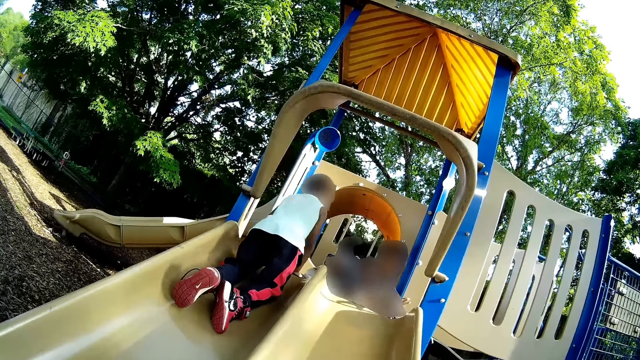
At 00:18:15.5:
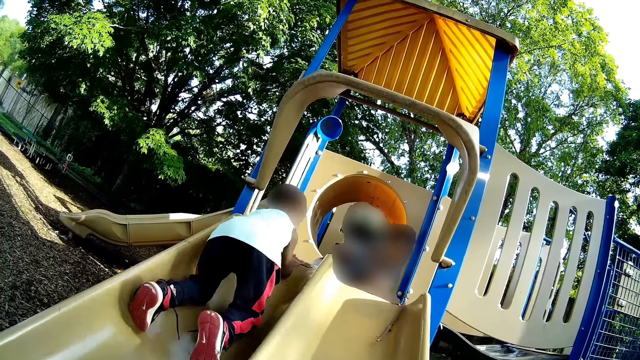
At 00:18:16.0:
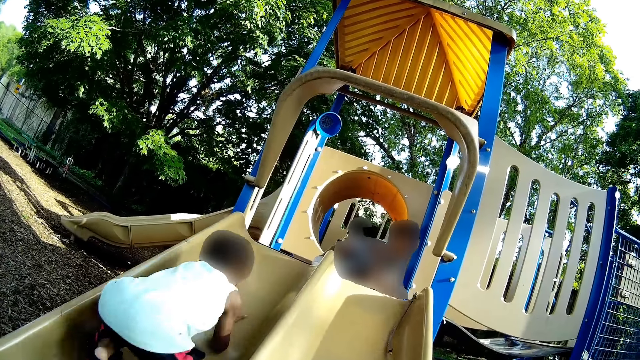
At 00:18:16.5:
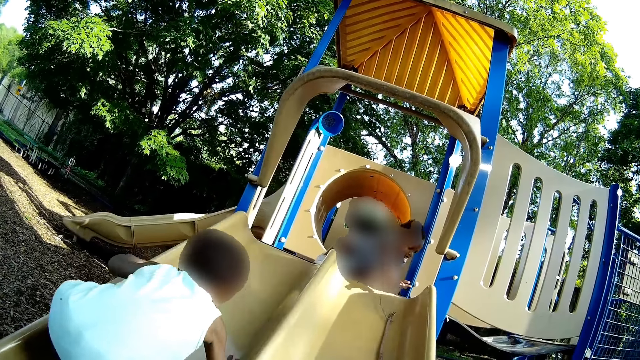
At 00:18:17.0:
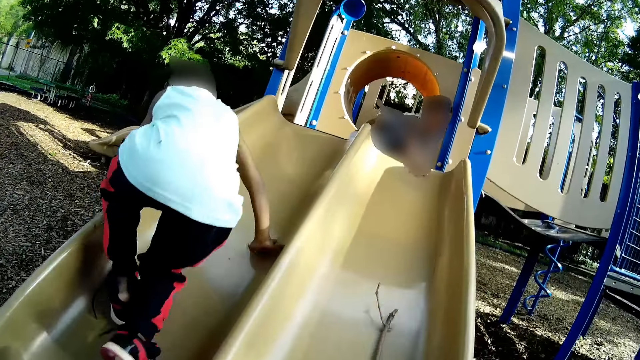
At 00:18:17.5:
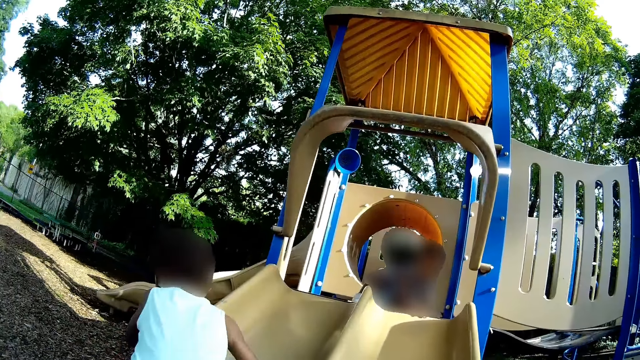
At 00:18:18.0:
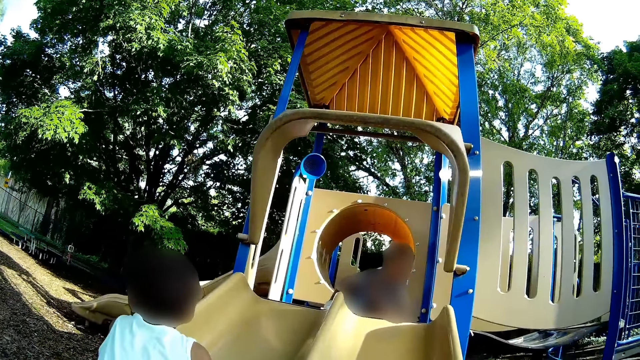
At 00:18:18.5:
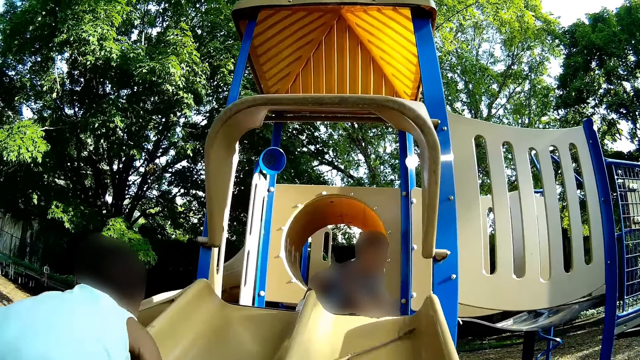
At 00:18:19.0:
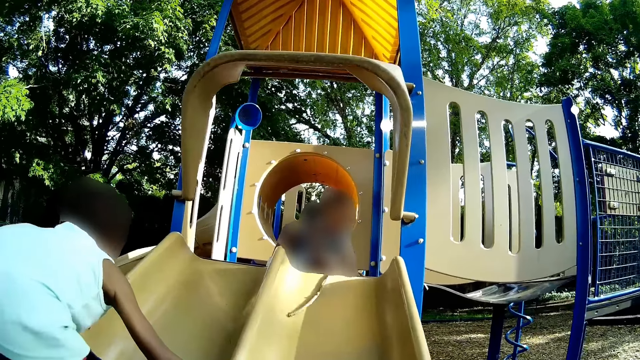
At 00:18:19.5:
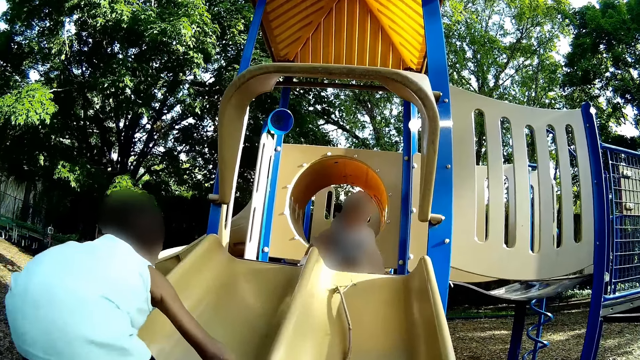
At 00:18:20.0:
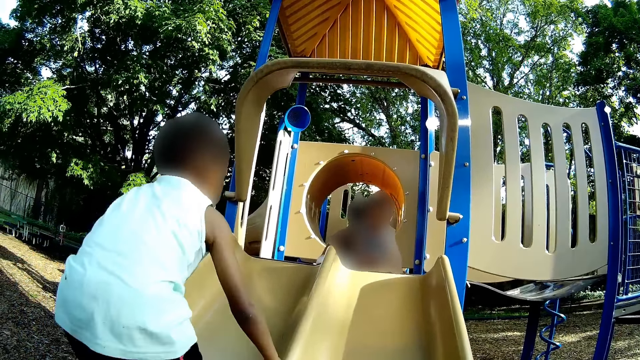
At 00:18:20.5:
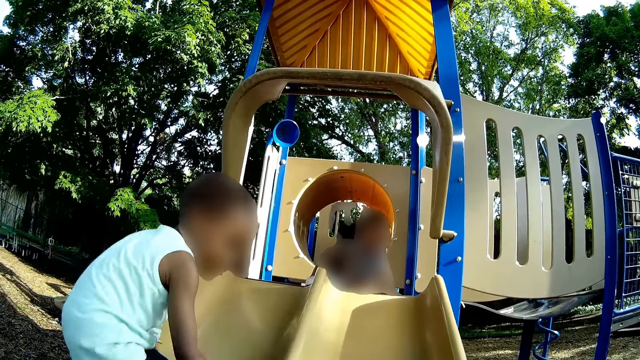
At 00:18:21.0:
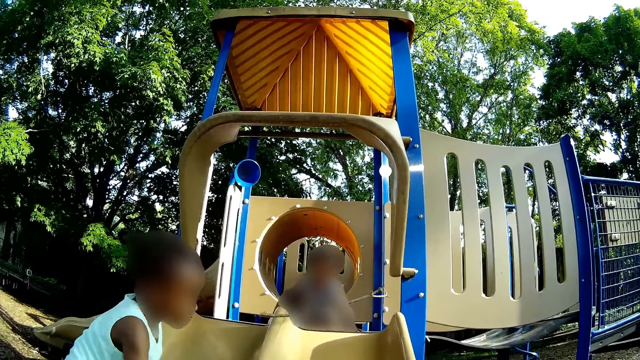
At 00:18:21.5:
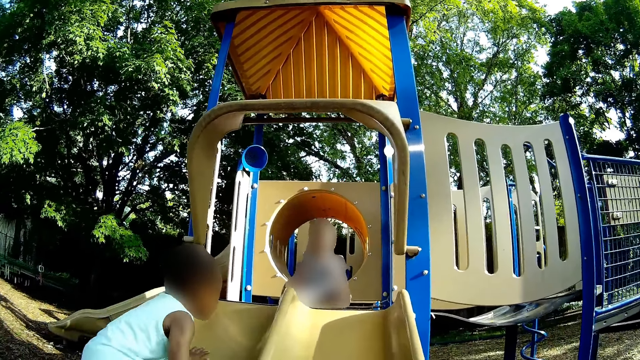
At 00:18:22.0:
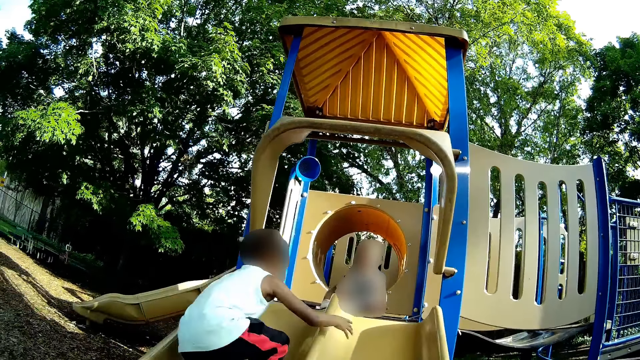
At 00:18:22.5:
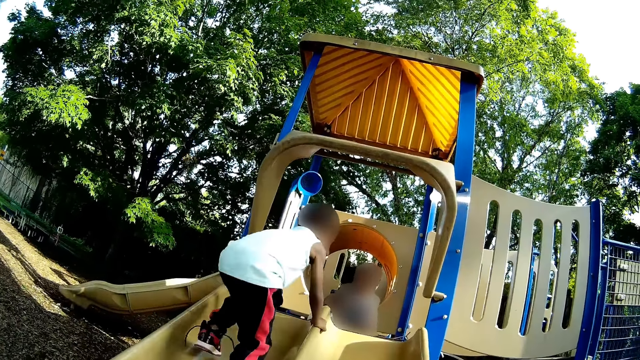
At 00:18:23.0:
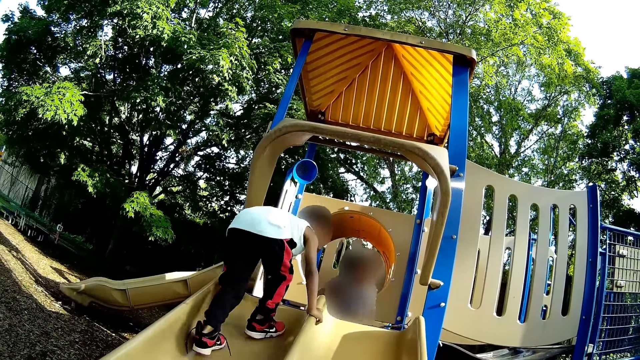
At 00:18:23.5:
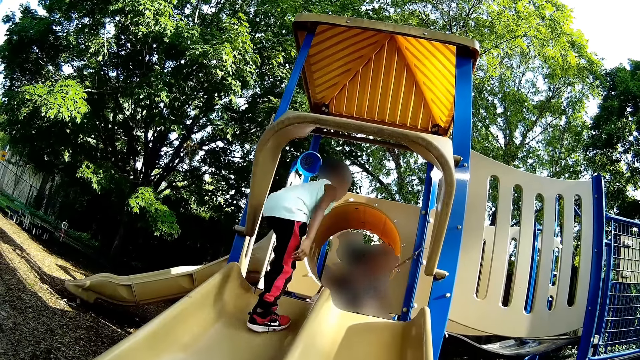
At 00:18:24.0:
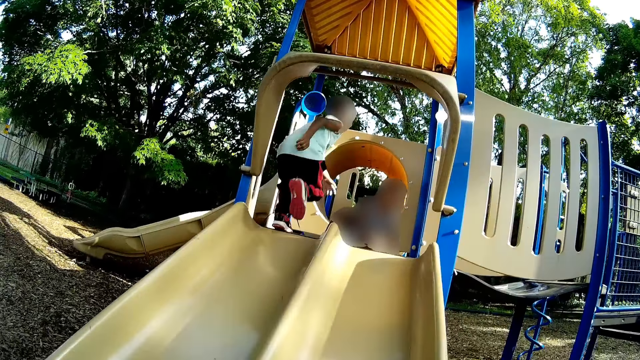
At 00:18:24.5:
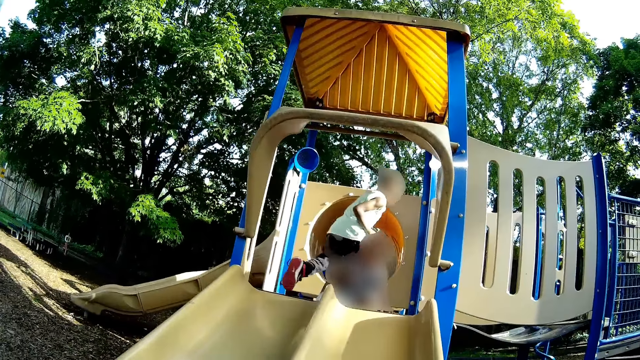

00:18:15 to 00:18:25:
The baby throws the twig down the slide to the camera wearer with her left hand. The girl picks up a stick from the plastic slide with her right hand. The boy slides down the plastic slide. The girl tosses a stick on the plastic slide with her right hand.

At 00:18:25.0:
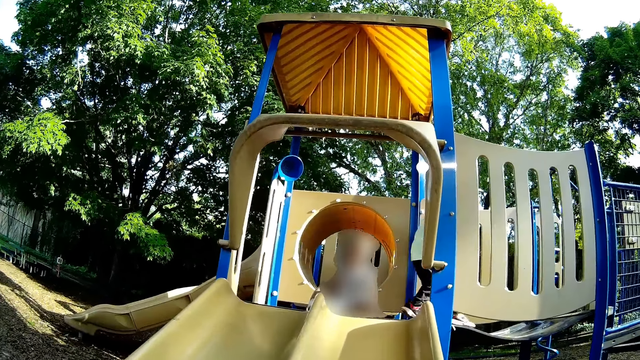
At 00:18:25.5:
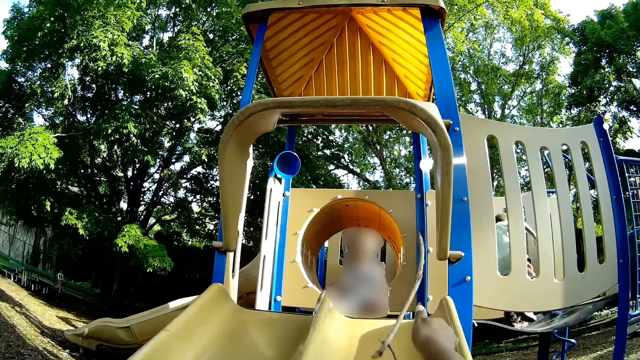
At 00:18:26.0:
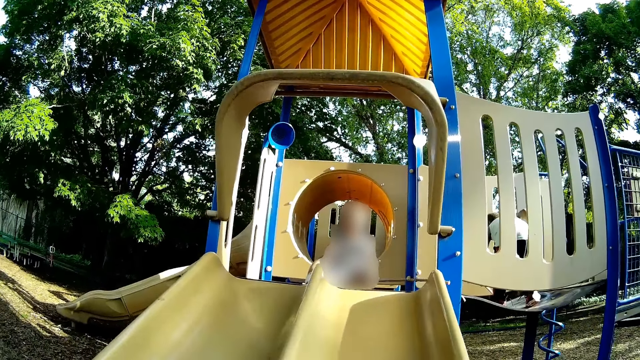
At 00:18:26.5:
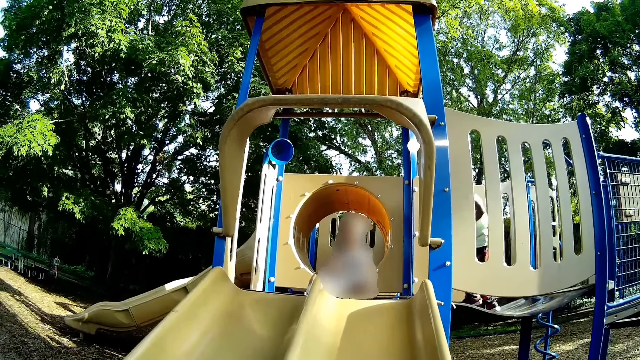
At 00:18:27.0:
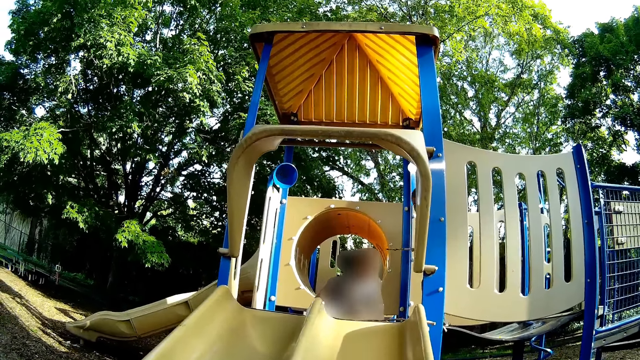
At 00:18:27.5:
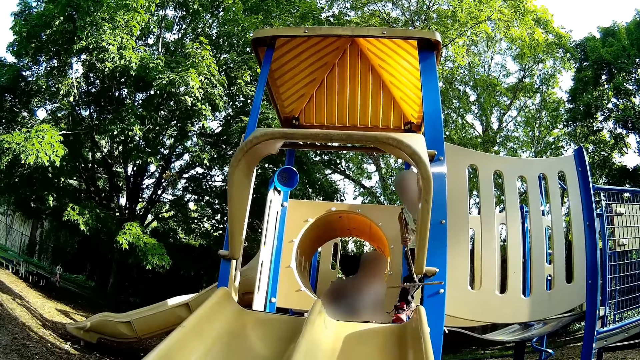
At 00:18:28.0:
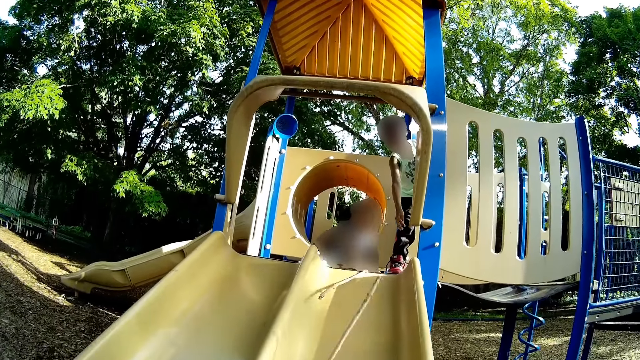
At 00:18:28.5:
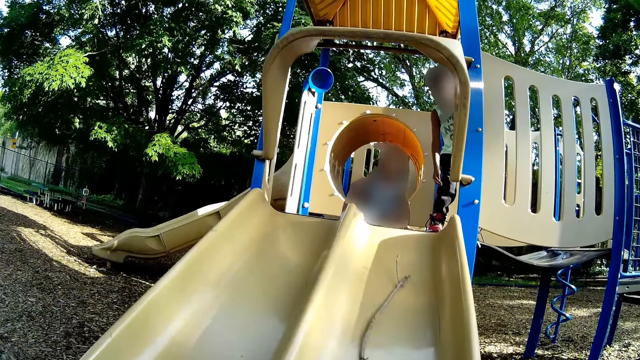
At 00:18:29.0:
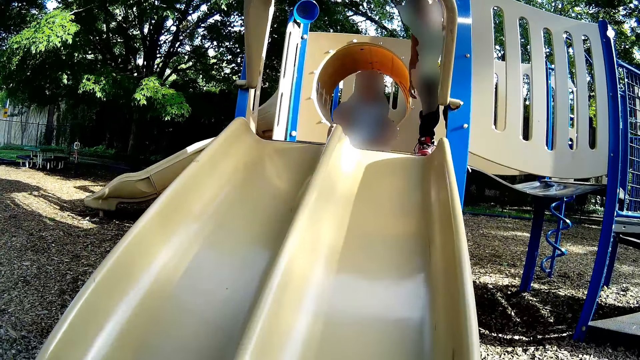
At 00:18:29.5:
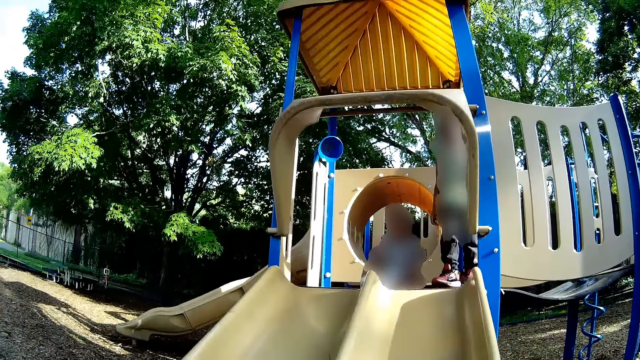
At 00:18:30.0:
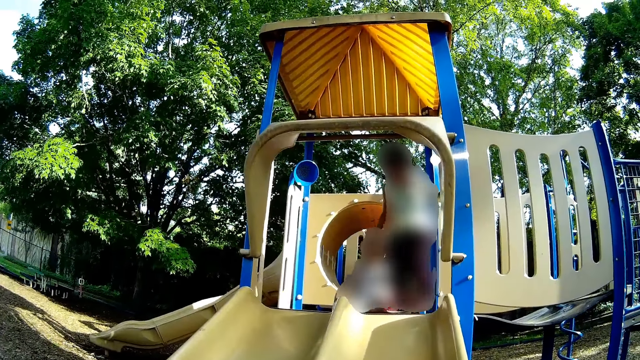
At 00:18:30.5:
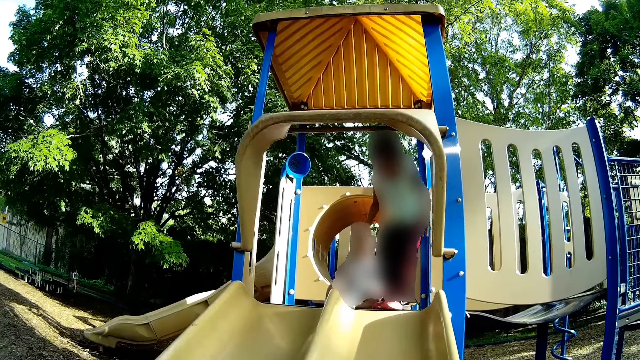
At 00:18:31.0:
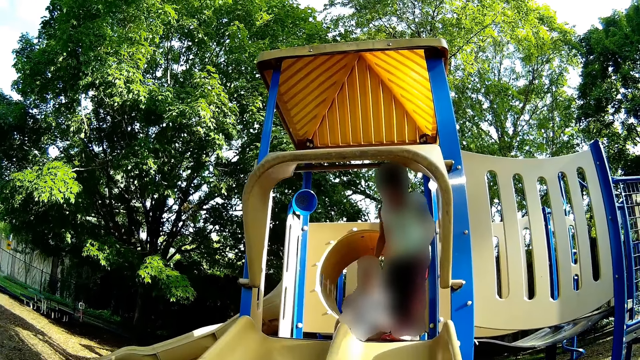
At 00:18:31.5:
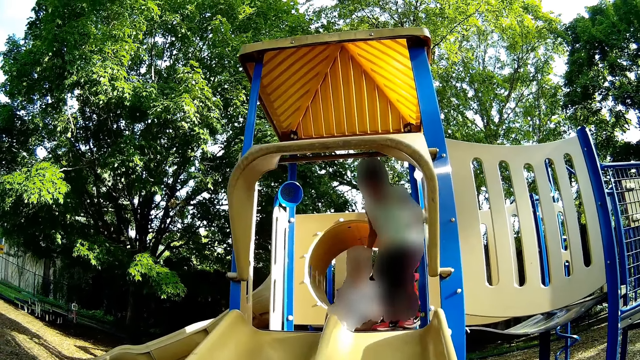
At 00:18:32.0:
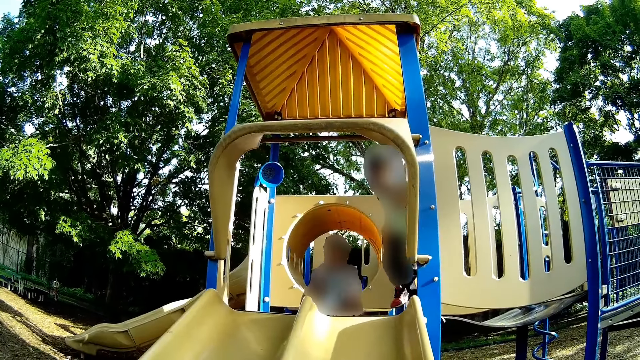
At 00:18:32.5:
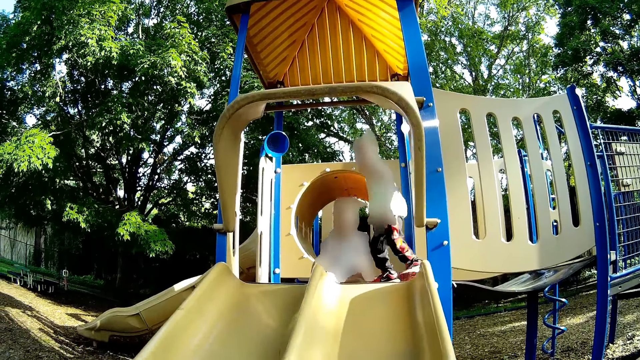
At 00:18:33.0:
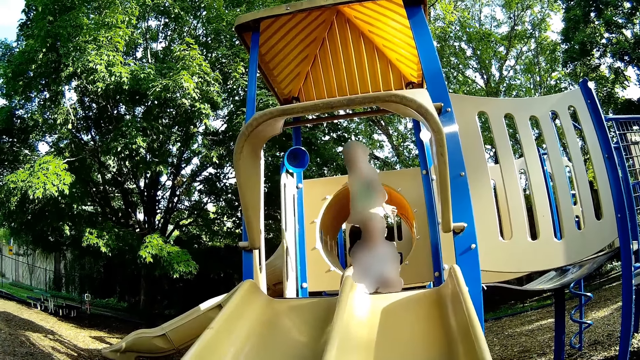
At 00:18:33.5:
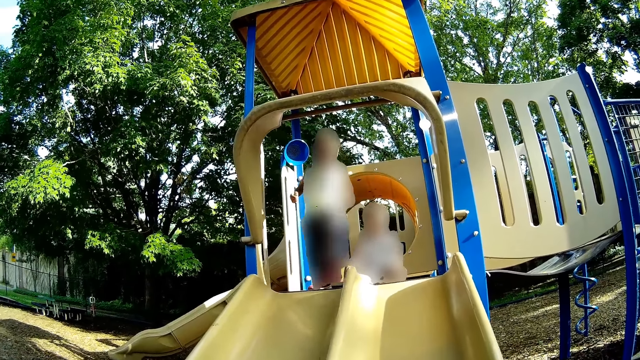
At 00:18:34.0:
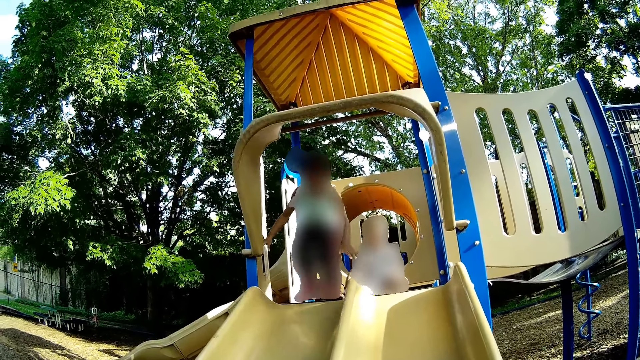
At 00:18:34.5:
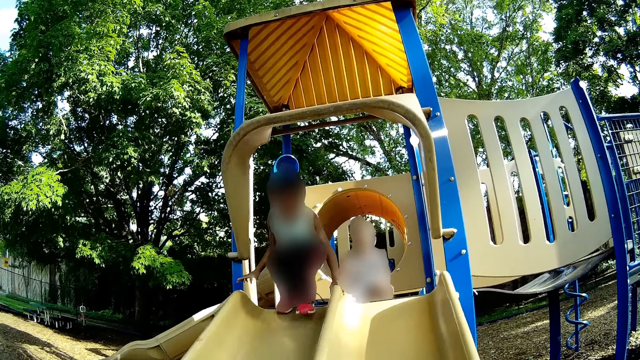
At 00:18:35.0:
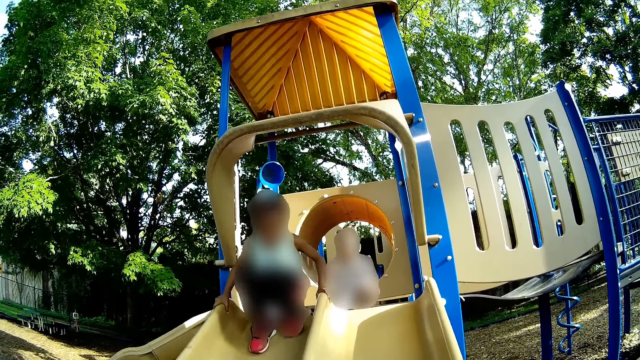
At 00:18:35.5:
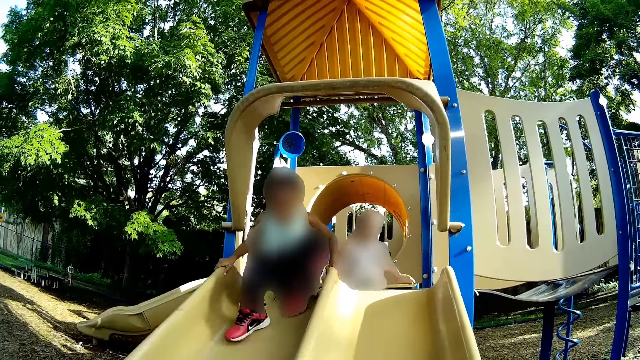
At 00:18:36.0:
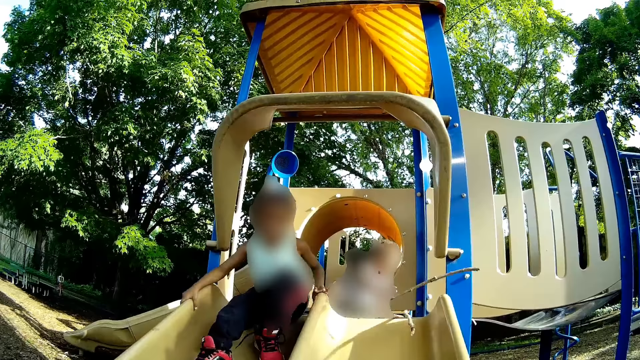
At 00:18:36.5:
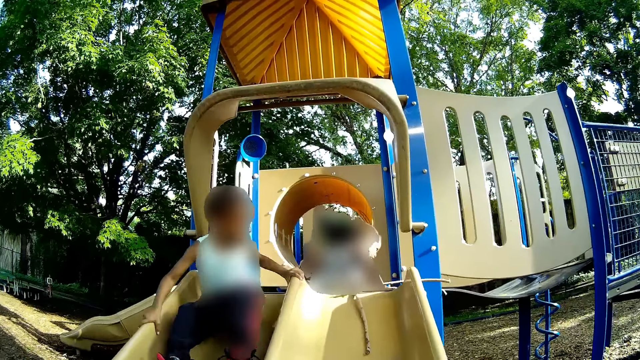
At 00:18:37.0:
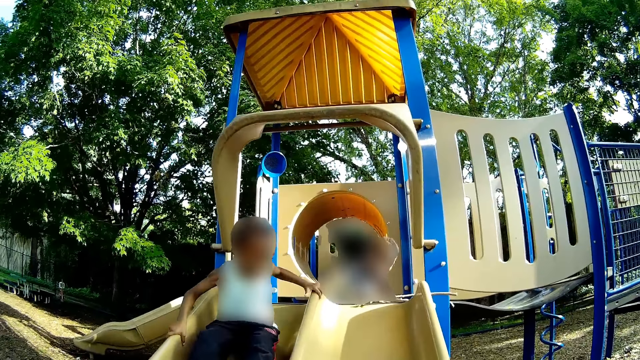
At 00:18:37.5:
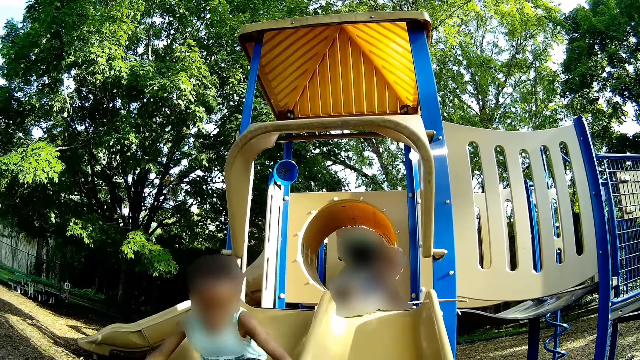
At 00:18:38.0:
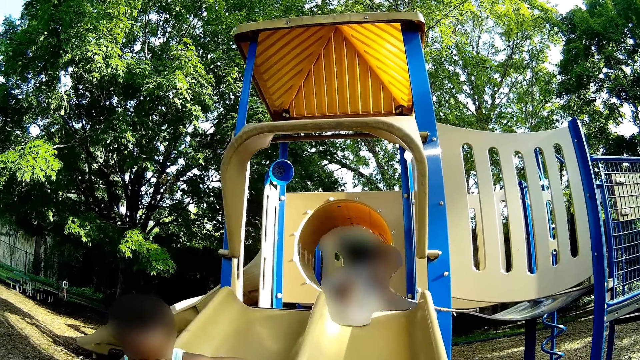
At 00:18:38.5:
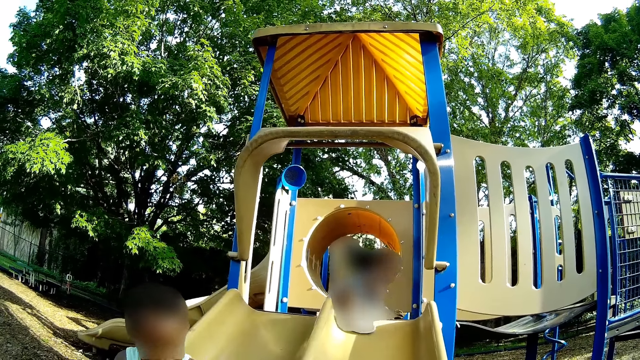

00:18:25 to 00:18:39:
The boy picks up a stick from the plastic slide with his left hand. He tosses the stick on the plastic slide with his right hand. He slides down the plastic slide.
